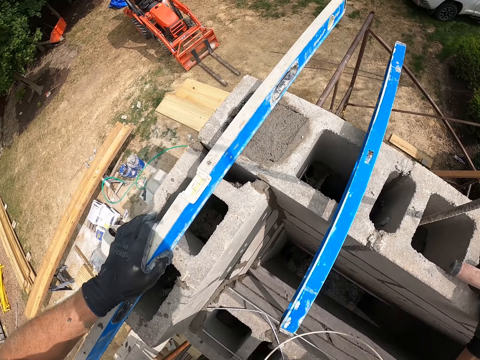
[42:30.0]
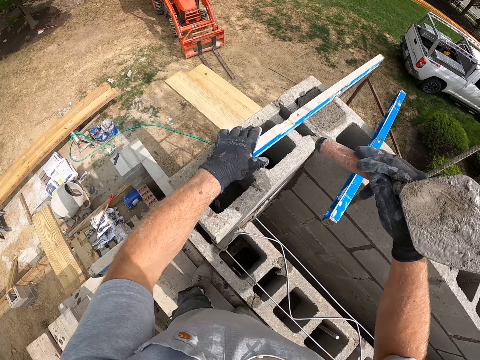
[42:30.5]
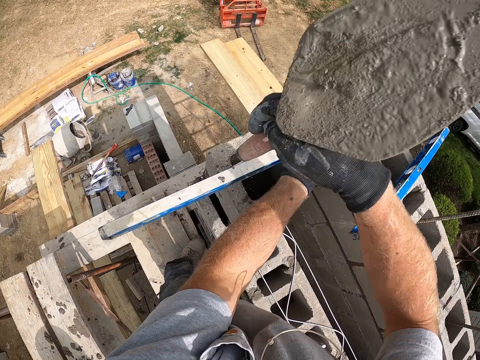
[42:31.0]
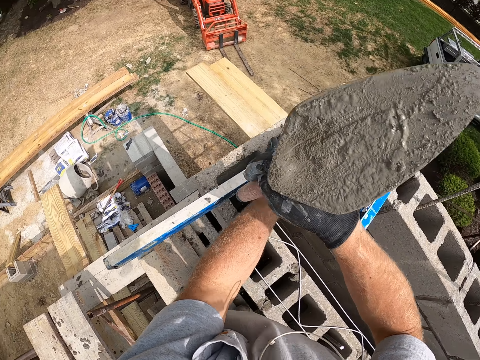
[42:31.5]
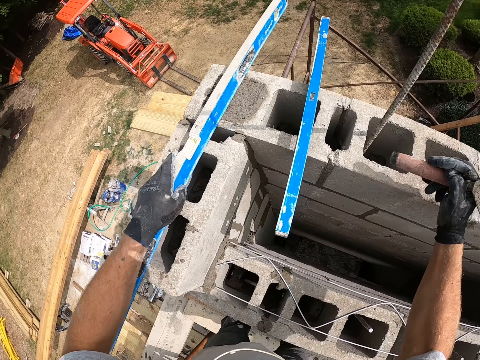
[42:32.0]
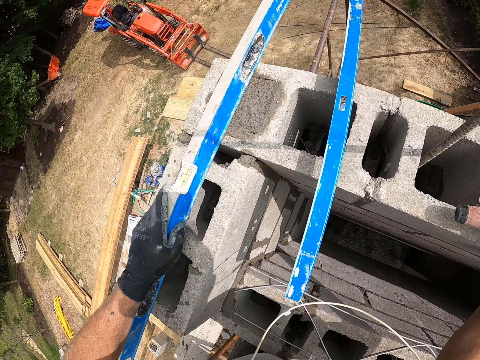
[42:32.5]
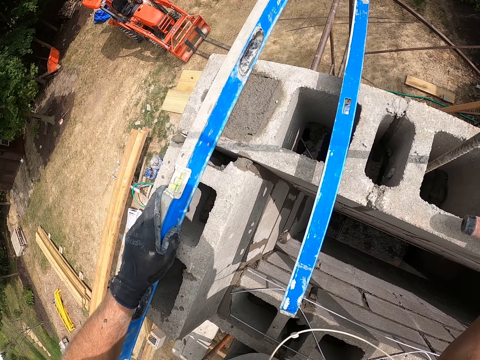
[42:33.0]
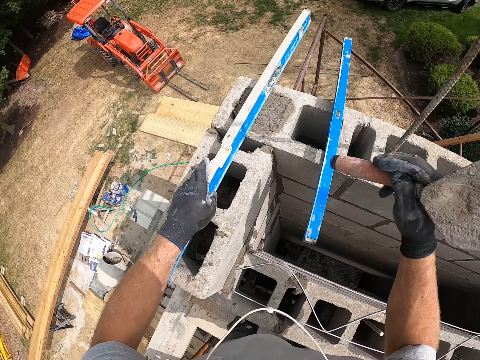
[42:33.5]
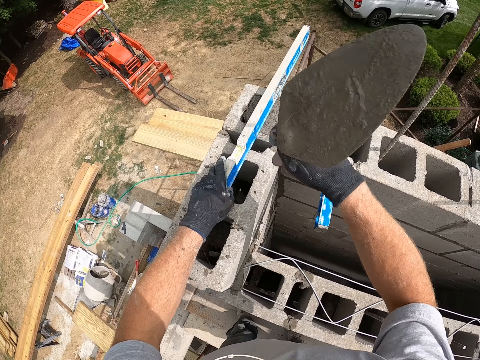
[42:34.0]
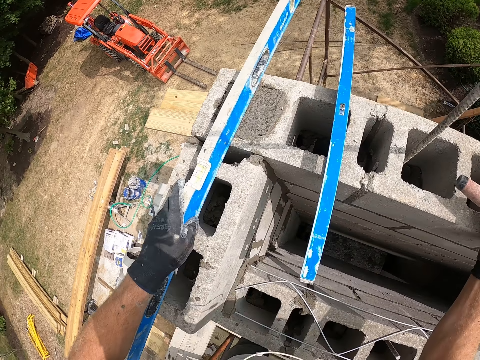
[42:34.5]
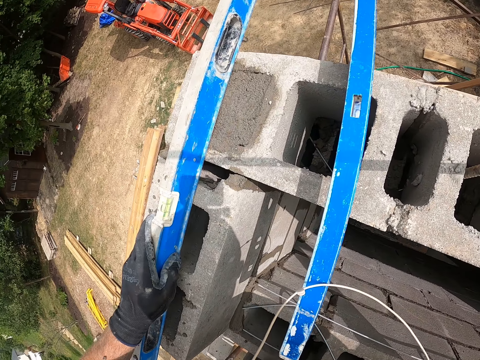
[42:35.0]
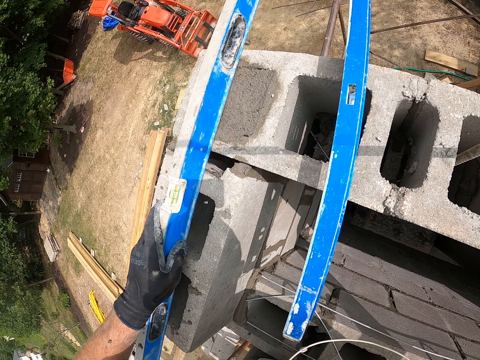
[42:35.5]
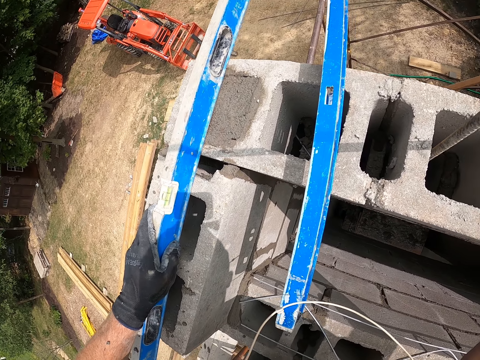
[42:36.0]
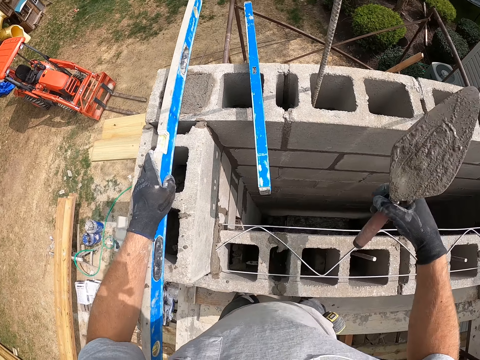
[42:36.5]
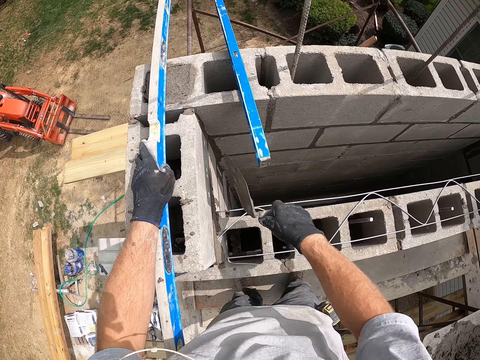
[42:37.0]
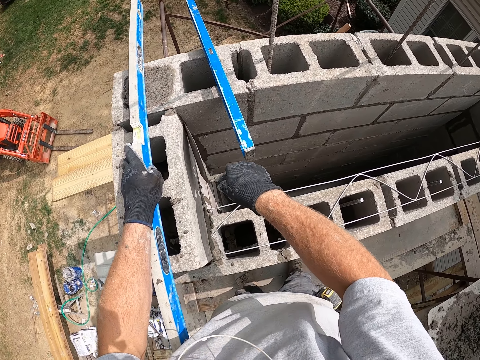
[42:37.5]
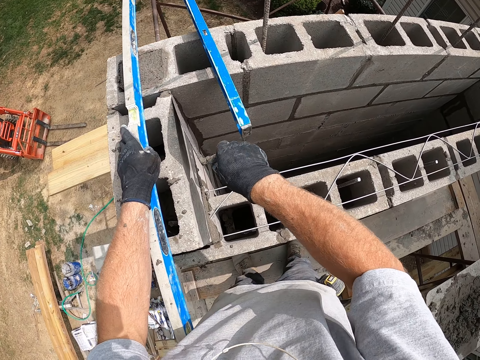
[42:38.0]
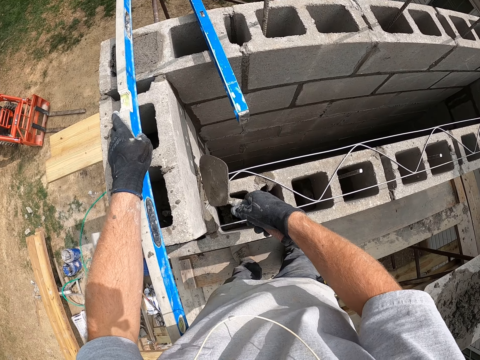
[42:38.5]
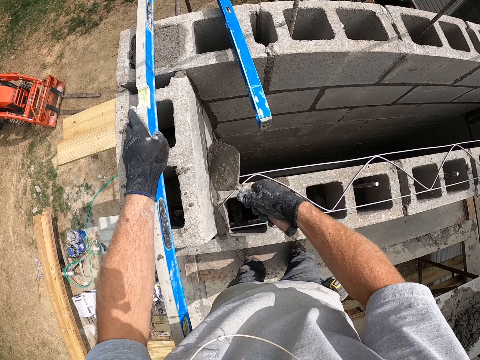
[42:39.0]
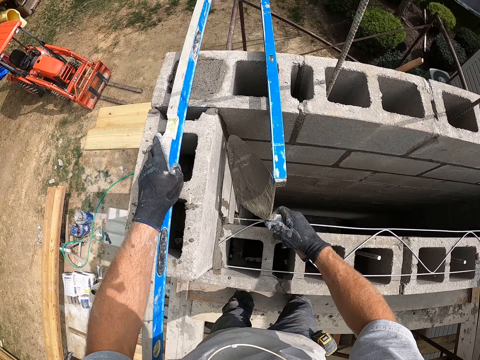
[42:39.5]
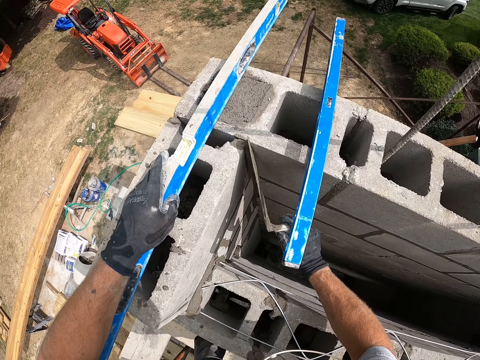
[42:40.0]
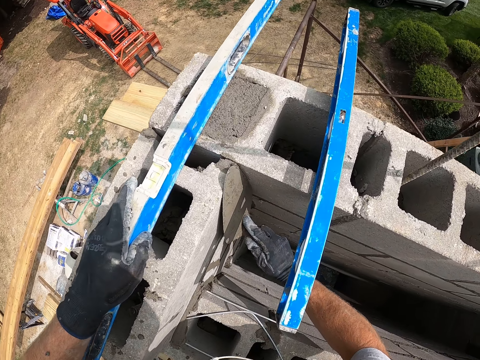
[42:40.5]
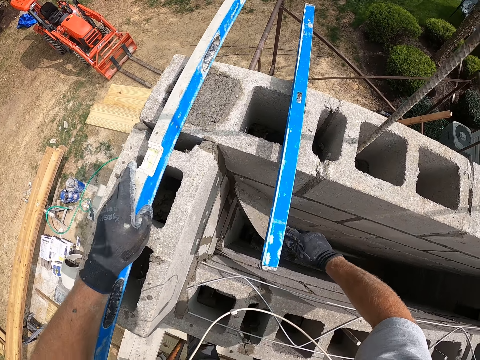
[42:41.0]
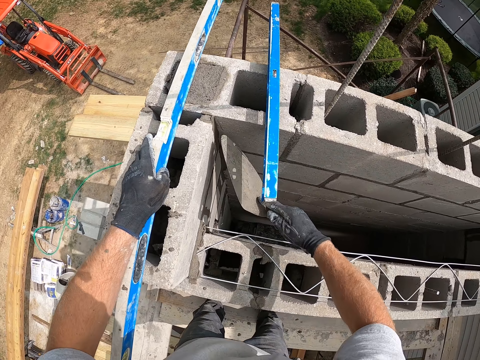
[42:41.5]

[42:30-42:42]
The camera wearer adjusts the cement on the concrete wall with the trowel. They spread the concrete.

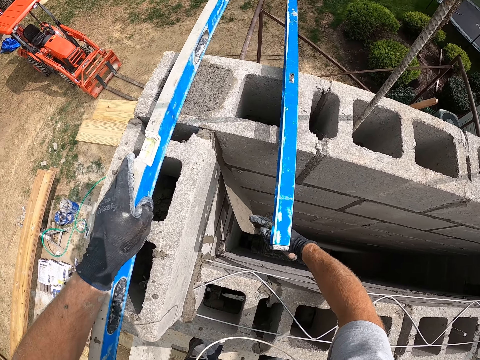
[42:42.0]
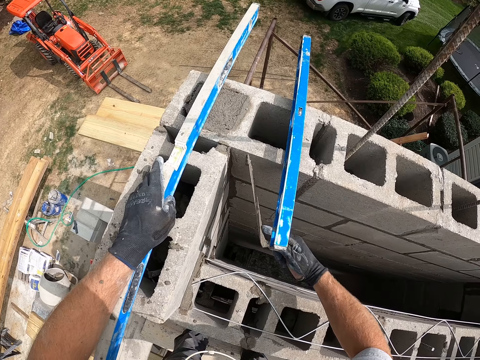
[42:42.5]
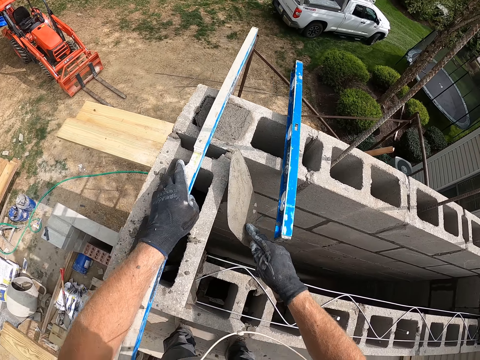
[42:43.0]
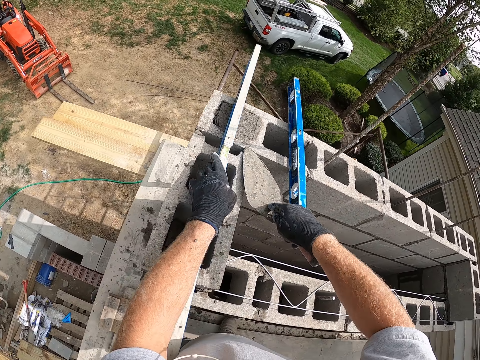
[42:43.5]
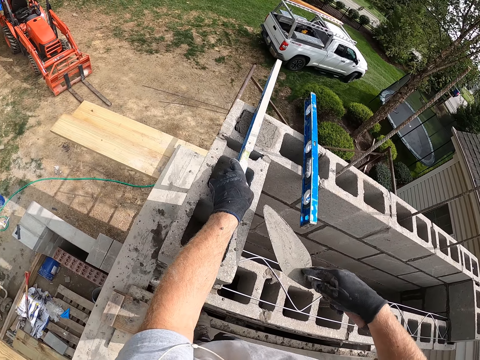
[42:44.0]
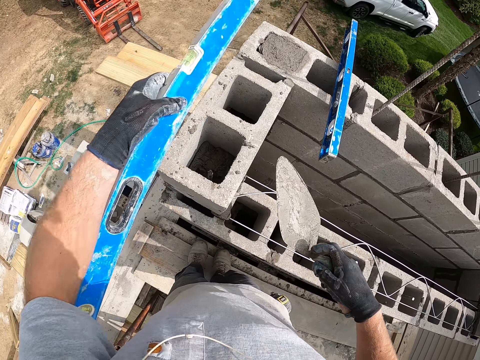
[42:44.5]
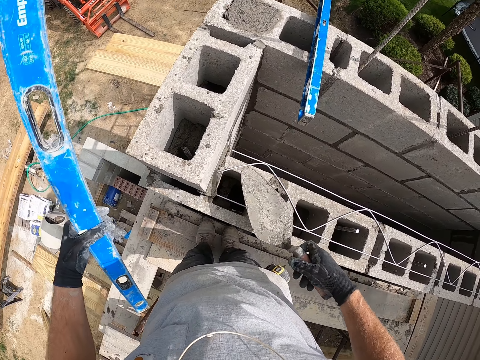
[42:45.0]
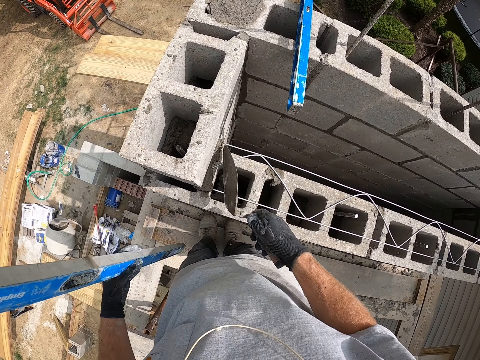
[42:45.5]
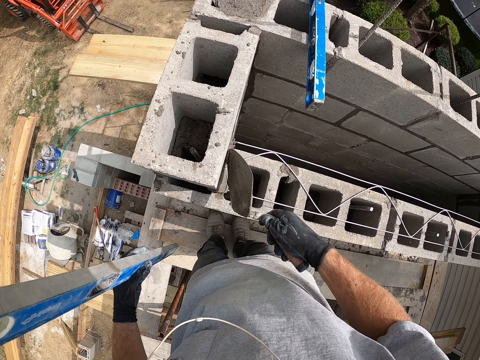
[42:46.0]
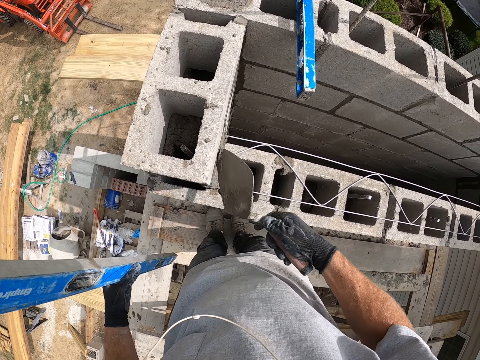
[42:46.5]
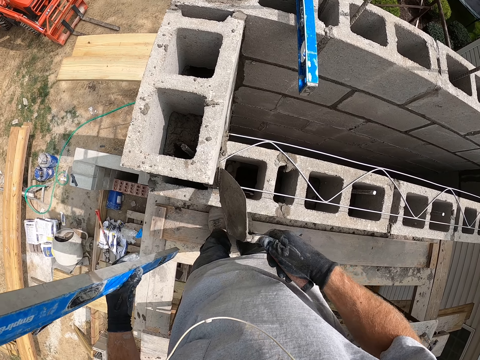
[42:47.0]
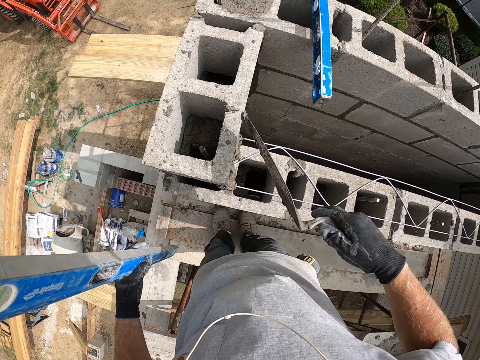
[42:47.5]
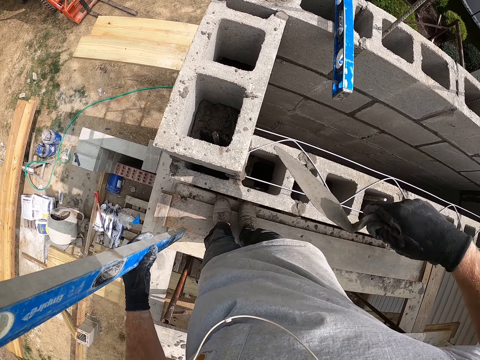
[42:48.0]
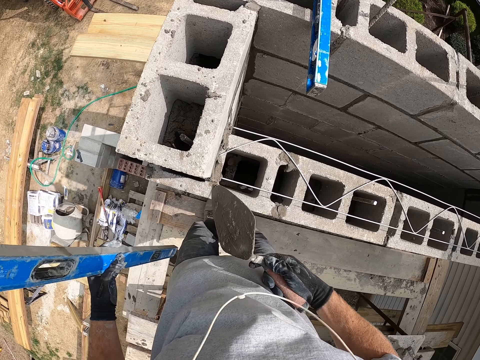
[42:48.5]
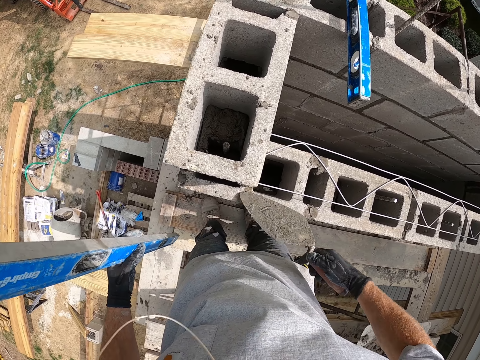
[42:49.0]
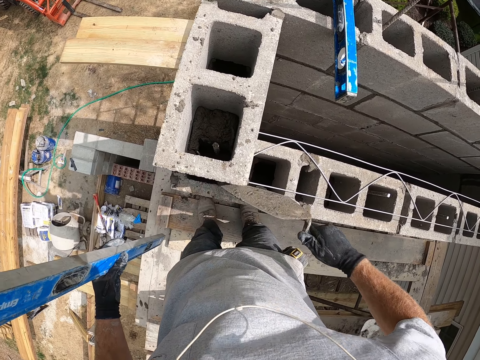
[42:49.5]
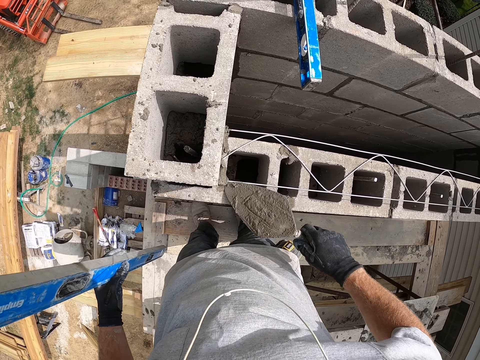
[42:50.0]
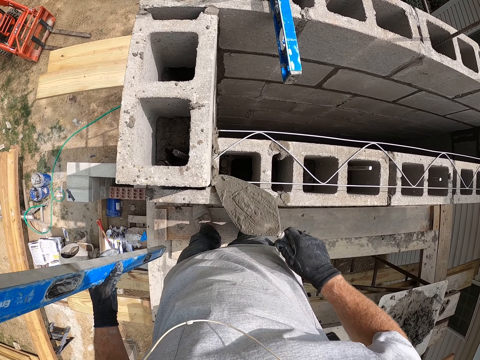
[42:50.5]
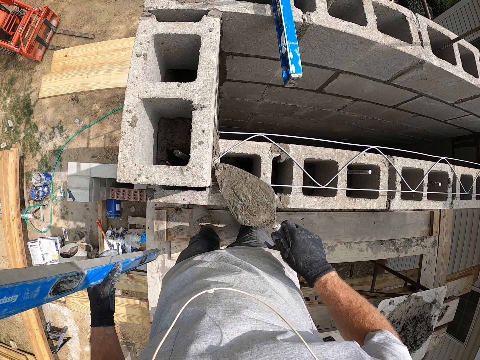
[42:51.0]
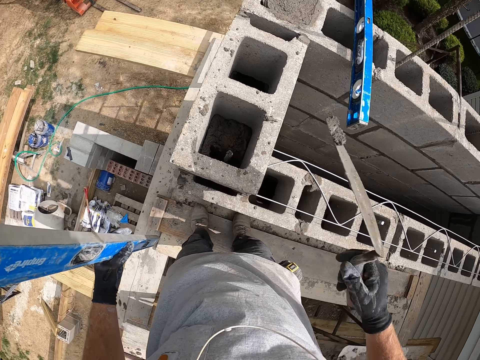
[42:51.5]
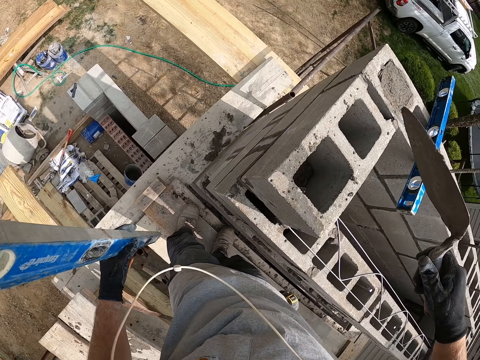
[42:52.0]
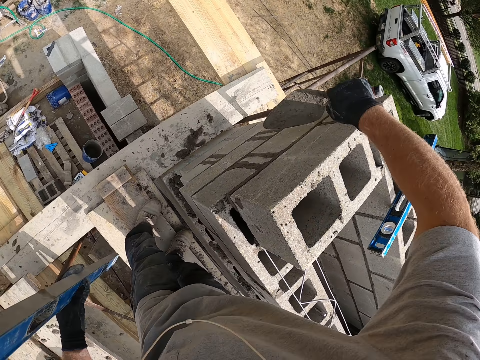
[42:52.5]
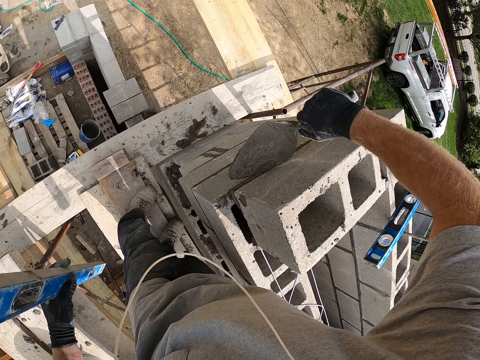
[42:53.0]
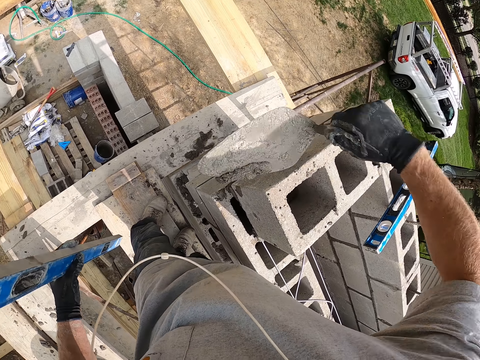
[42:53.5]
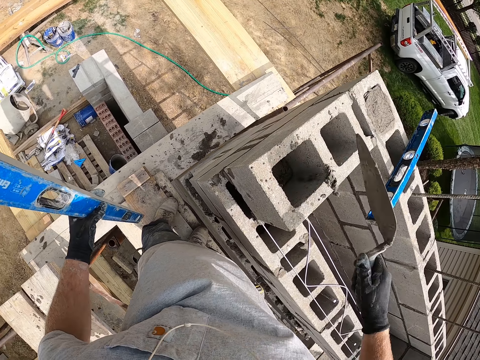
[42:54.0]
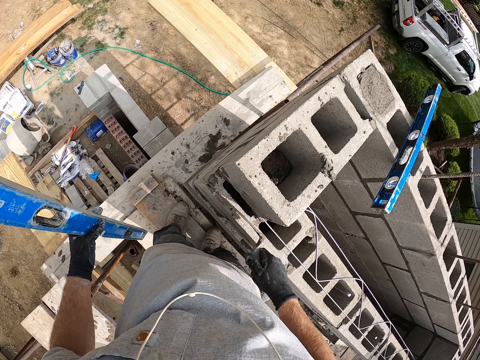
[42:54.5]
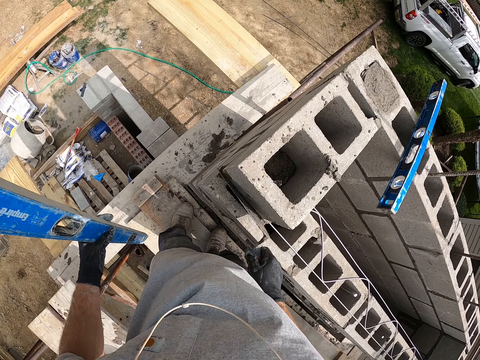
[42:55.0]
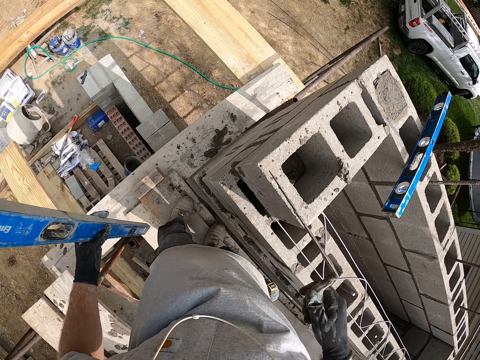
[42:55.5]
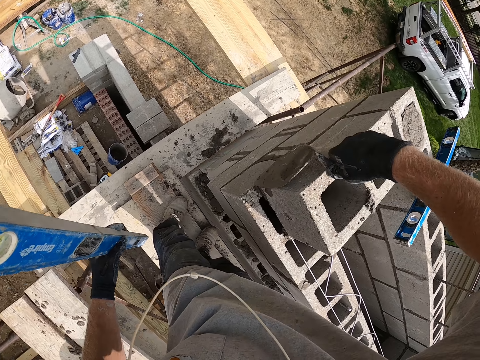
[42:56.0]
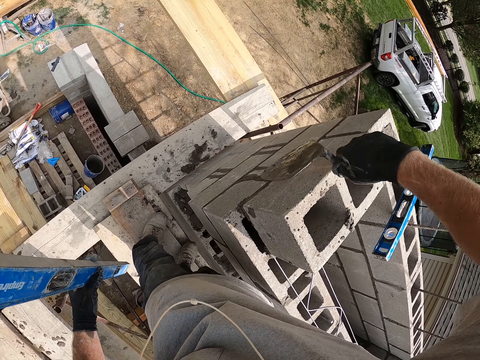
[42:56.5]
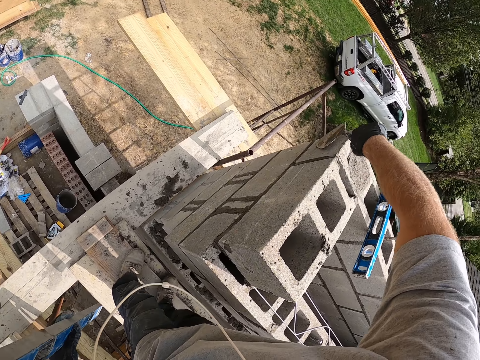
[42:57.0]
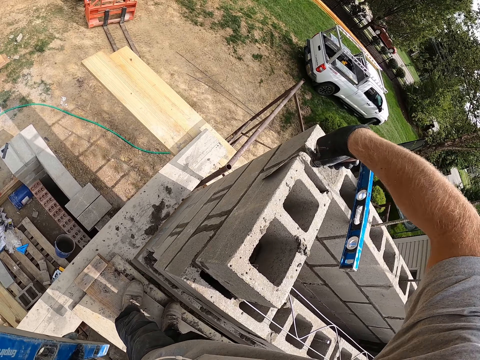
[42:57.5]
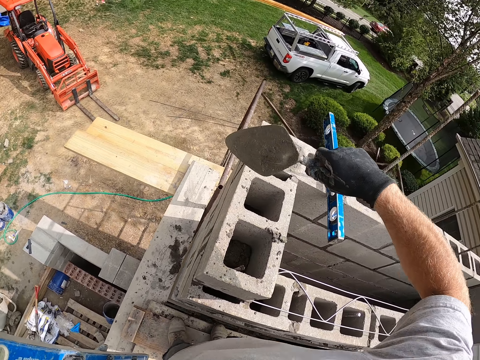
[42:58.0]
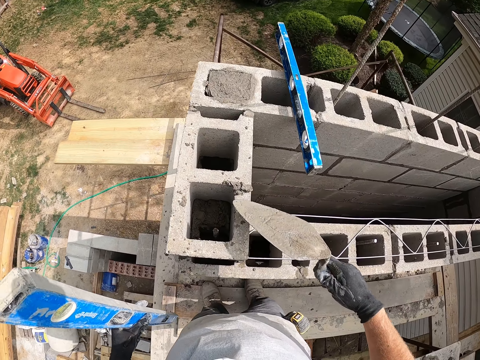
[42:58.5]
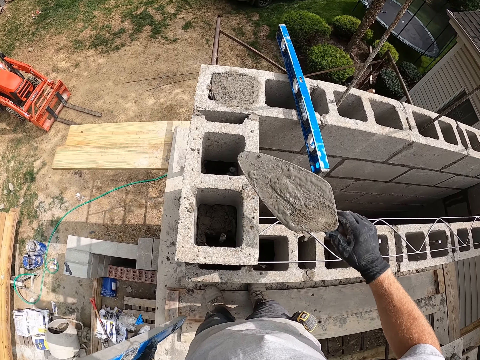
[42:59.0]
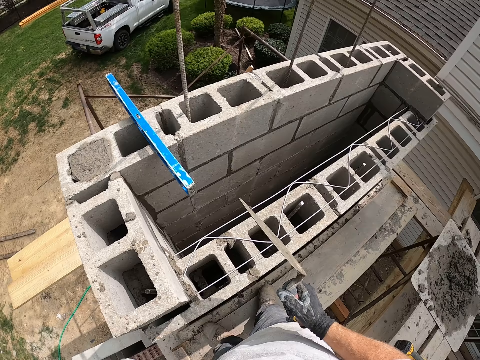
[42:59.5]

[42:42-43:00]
The camera wearer levels the concrete. She holds the spirit level with her left hand. She takes the levelling tool. She adjusts the cement on the concrete wall with the trowel. She levels the concrete. She puts the concrete in the brick. She takes the concrete. She puts the concrete in the brick. She levels the concrete.
